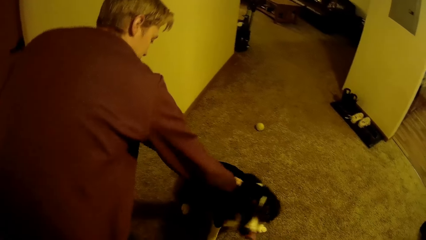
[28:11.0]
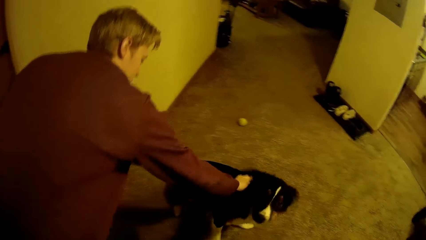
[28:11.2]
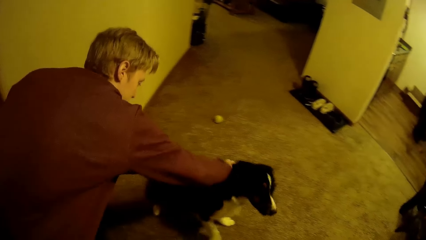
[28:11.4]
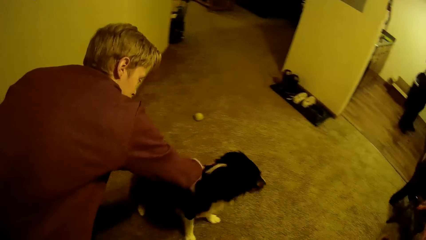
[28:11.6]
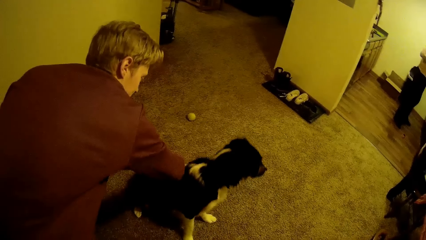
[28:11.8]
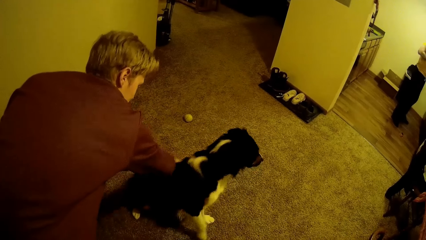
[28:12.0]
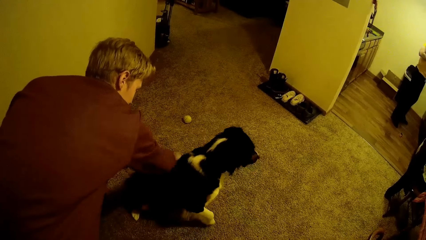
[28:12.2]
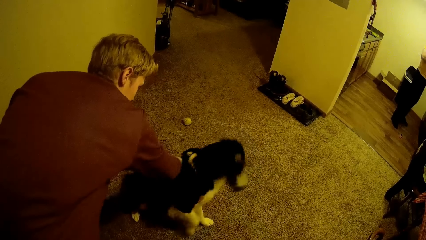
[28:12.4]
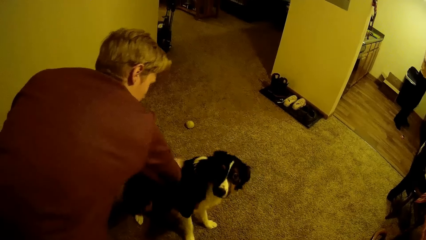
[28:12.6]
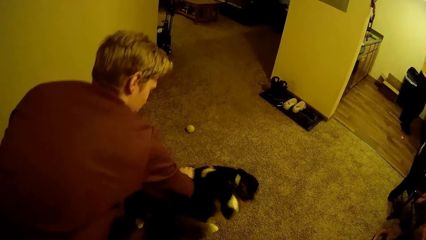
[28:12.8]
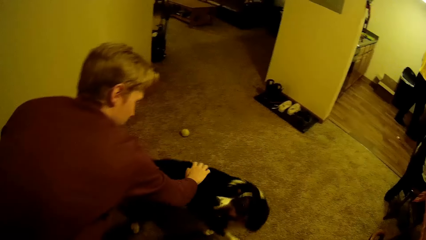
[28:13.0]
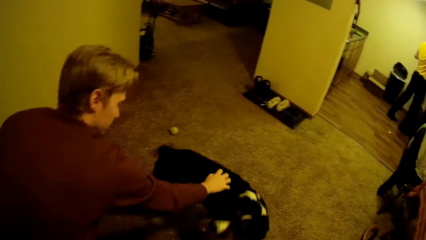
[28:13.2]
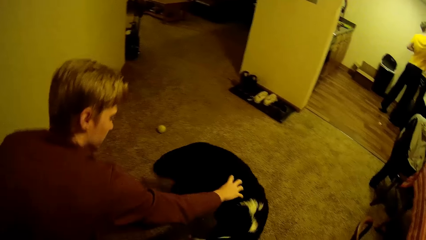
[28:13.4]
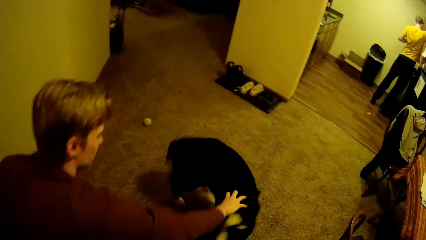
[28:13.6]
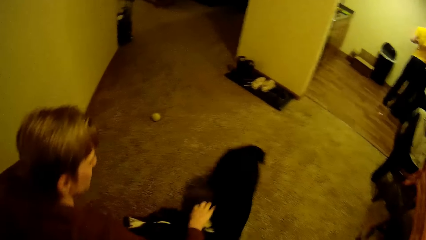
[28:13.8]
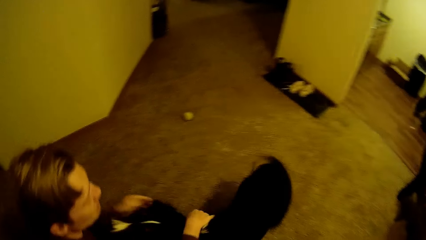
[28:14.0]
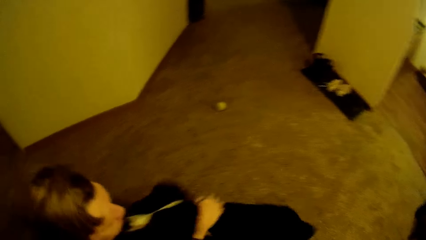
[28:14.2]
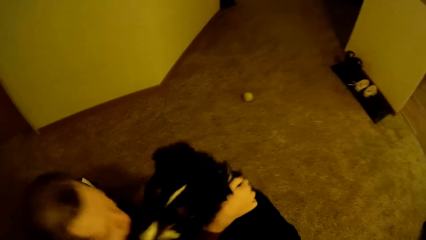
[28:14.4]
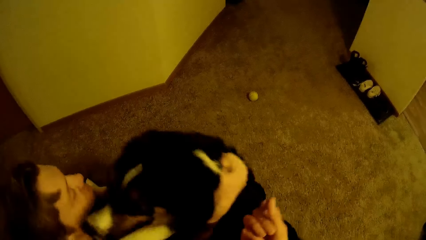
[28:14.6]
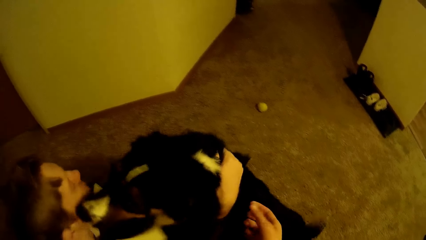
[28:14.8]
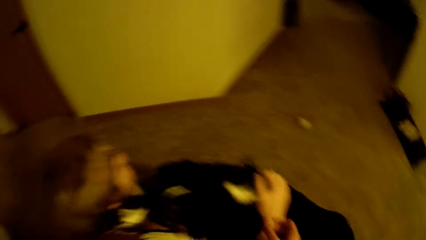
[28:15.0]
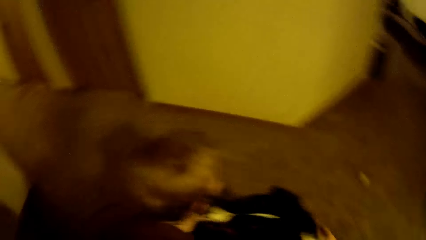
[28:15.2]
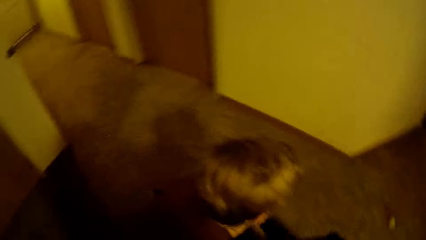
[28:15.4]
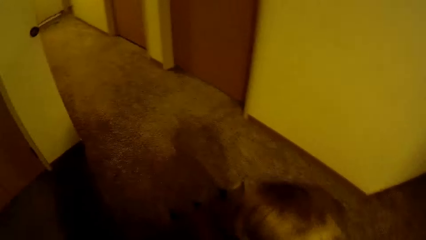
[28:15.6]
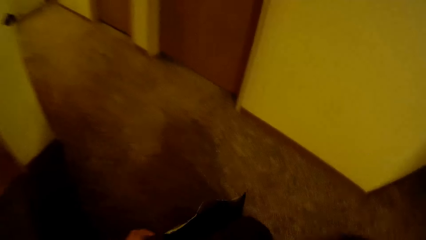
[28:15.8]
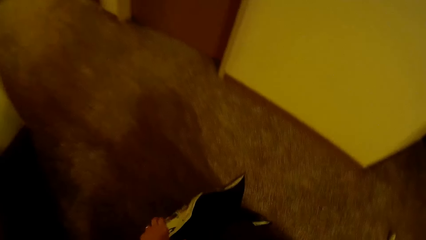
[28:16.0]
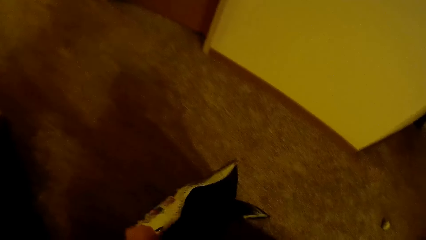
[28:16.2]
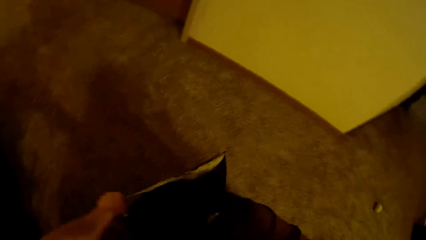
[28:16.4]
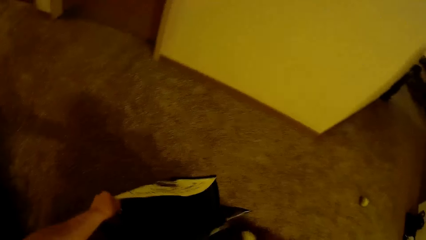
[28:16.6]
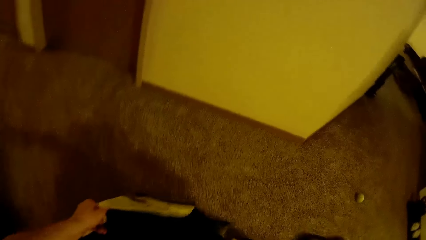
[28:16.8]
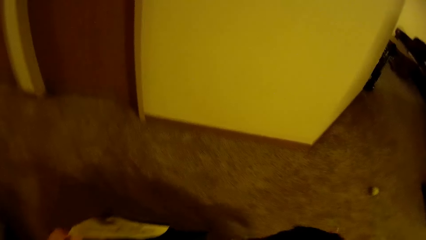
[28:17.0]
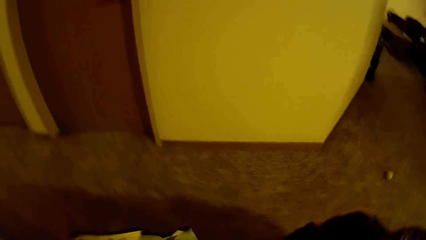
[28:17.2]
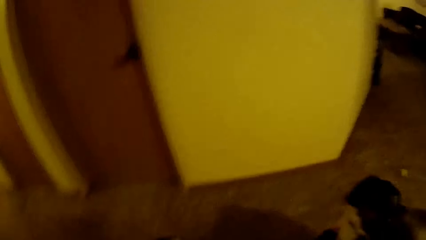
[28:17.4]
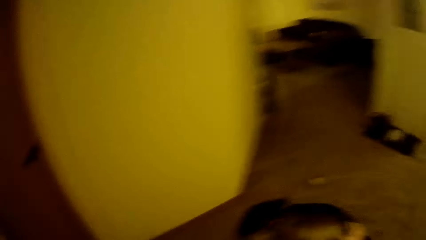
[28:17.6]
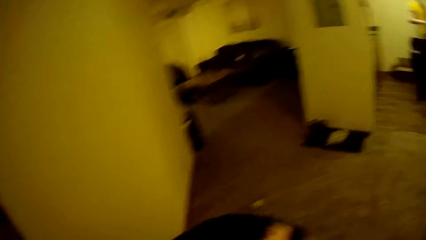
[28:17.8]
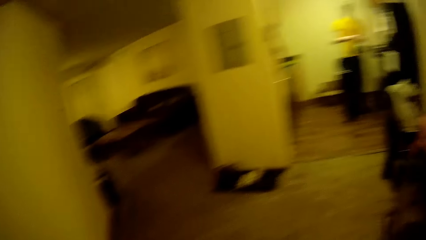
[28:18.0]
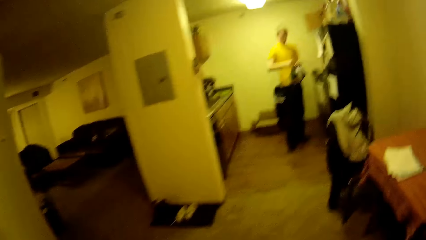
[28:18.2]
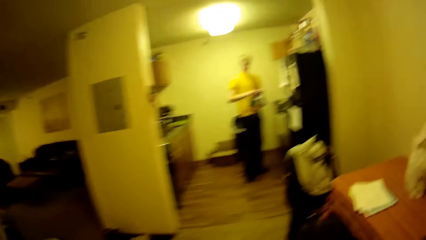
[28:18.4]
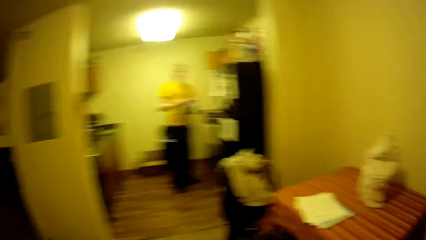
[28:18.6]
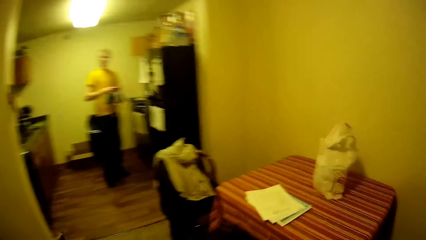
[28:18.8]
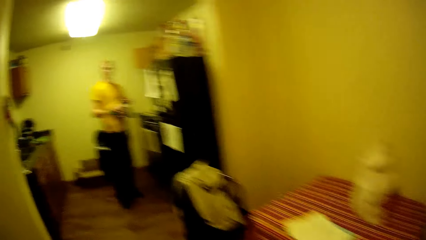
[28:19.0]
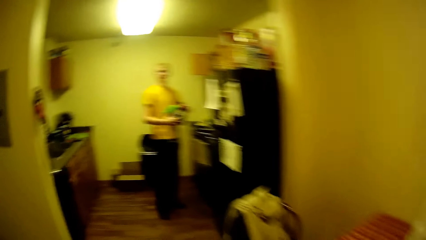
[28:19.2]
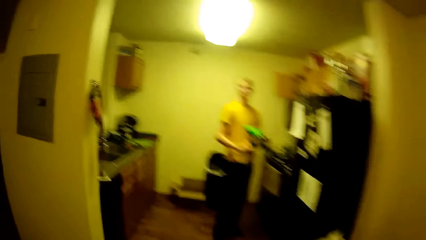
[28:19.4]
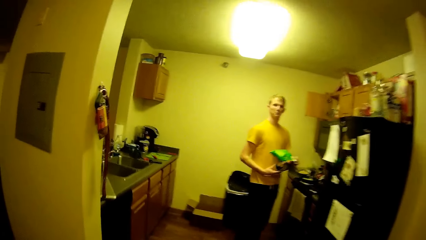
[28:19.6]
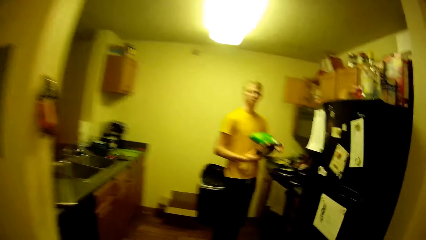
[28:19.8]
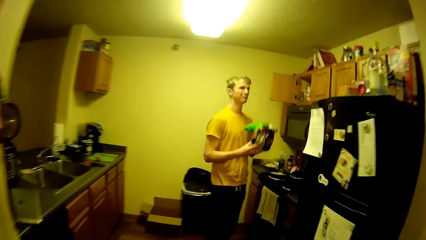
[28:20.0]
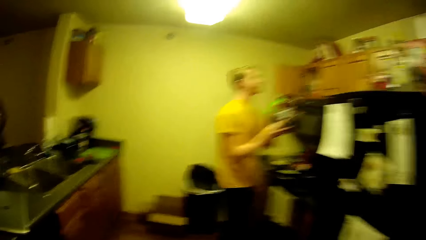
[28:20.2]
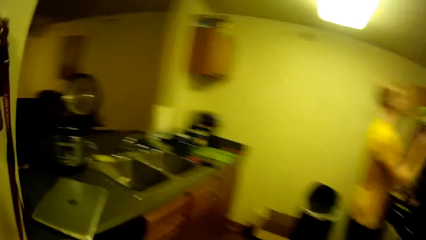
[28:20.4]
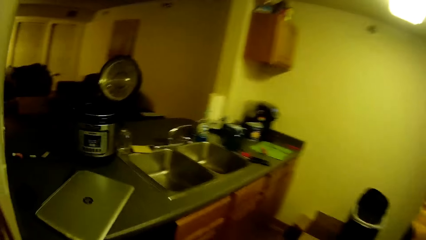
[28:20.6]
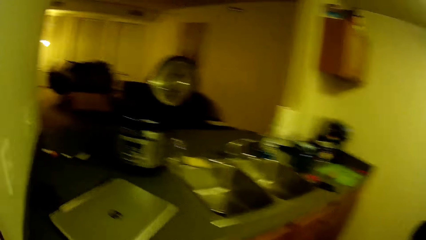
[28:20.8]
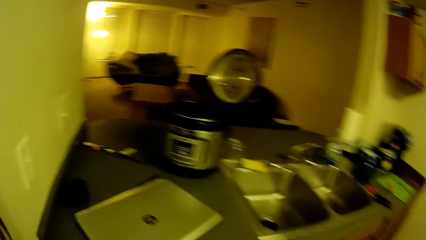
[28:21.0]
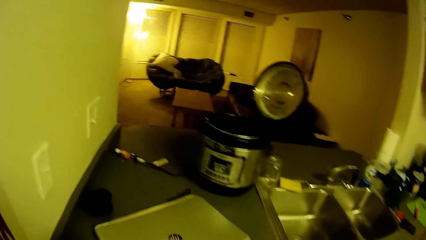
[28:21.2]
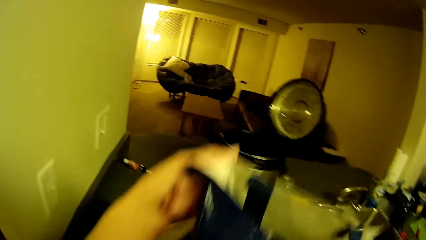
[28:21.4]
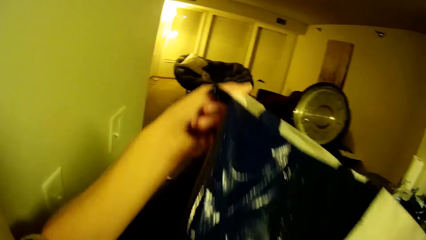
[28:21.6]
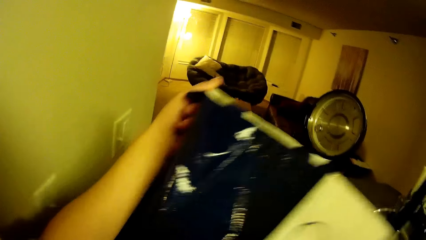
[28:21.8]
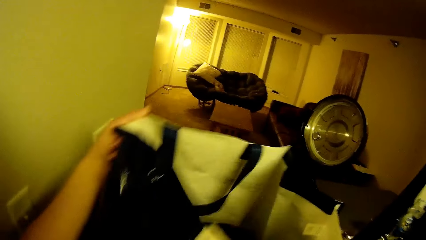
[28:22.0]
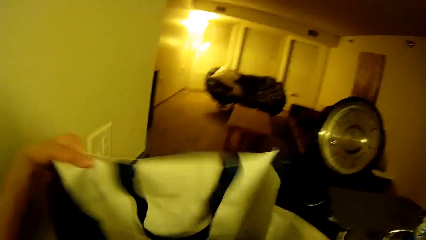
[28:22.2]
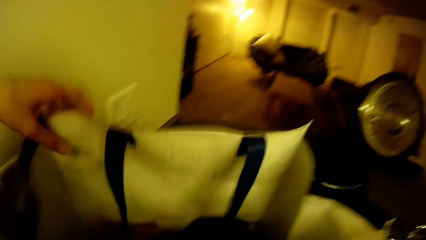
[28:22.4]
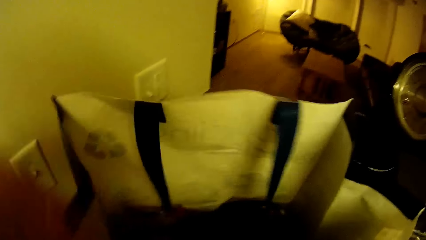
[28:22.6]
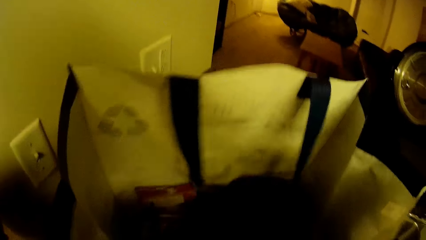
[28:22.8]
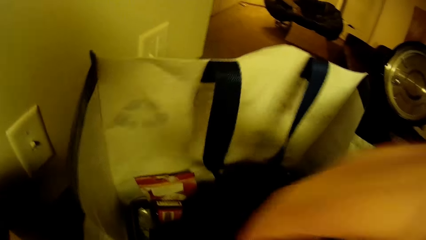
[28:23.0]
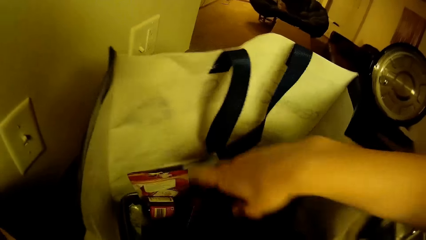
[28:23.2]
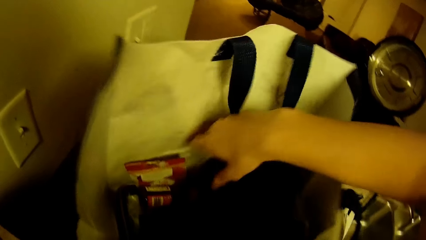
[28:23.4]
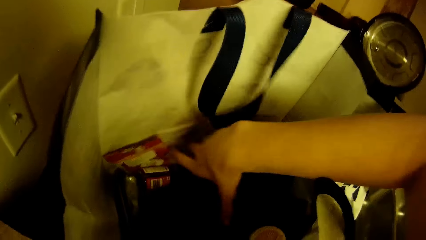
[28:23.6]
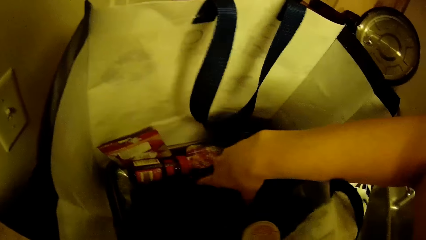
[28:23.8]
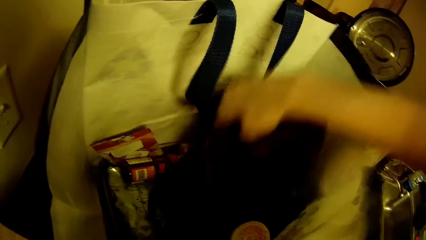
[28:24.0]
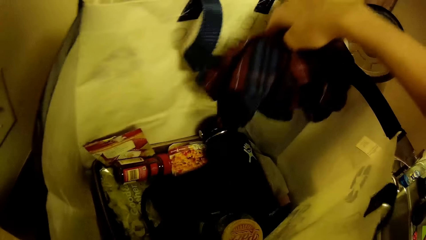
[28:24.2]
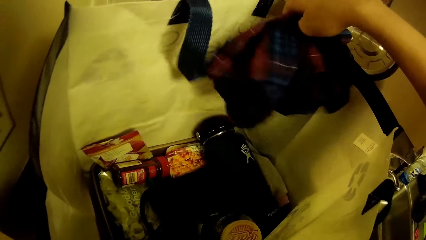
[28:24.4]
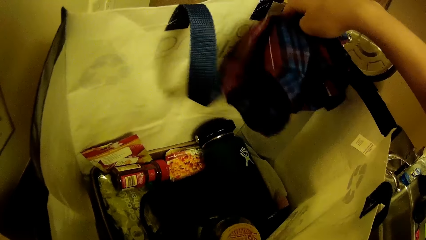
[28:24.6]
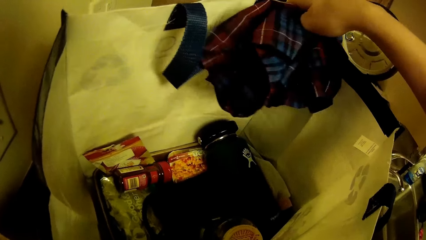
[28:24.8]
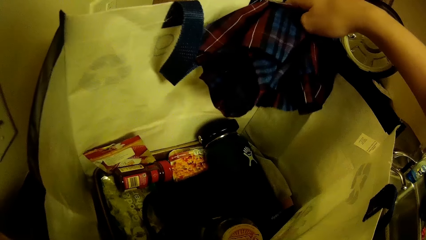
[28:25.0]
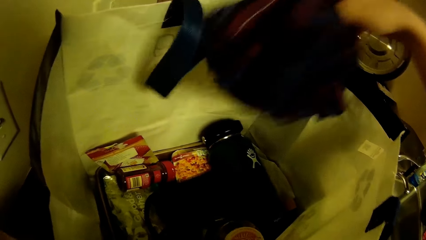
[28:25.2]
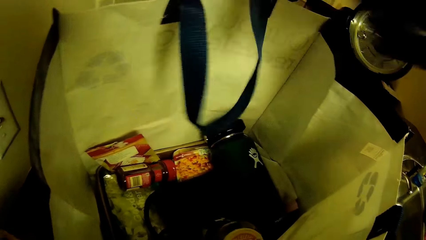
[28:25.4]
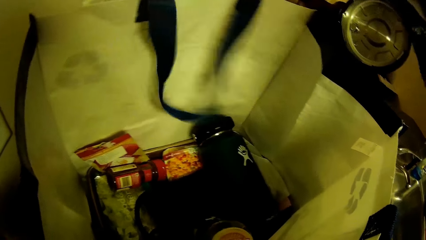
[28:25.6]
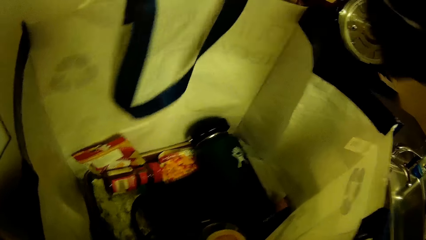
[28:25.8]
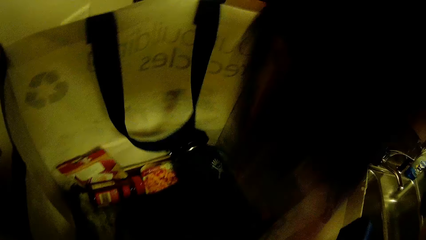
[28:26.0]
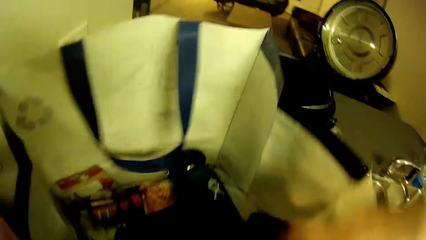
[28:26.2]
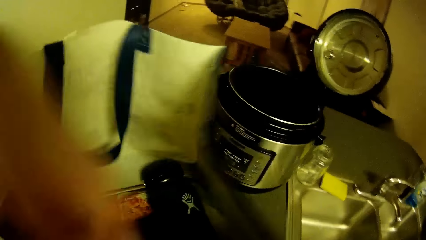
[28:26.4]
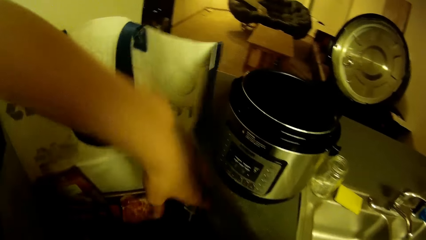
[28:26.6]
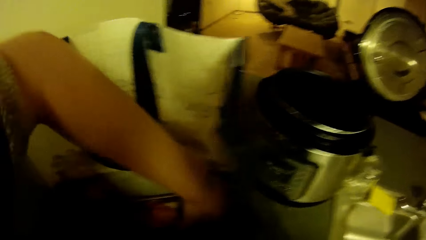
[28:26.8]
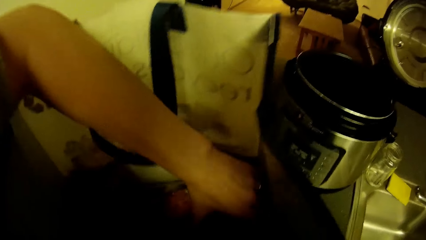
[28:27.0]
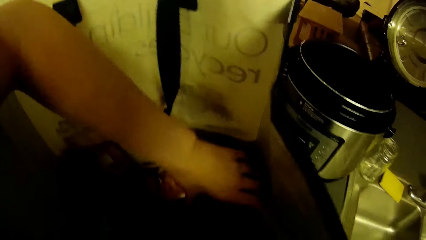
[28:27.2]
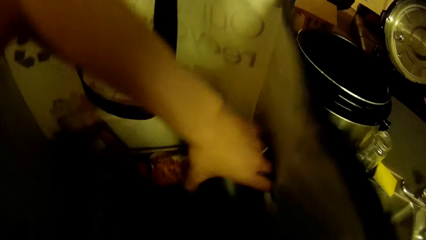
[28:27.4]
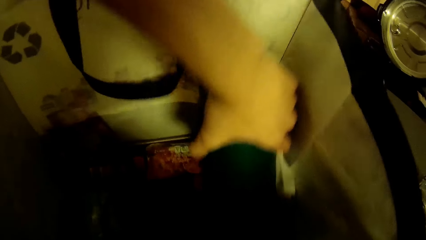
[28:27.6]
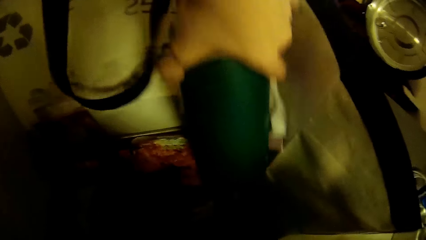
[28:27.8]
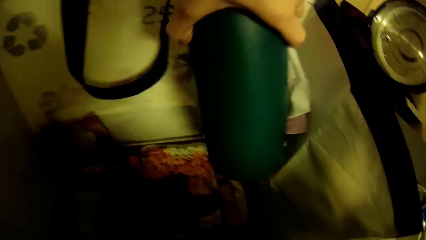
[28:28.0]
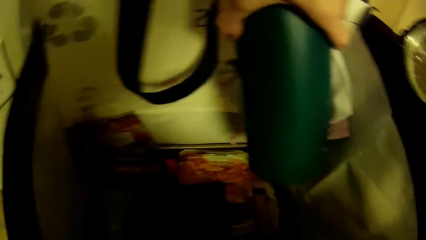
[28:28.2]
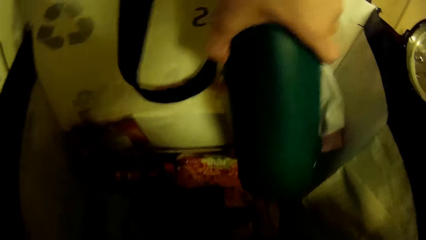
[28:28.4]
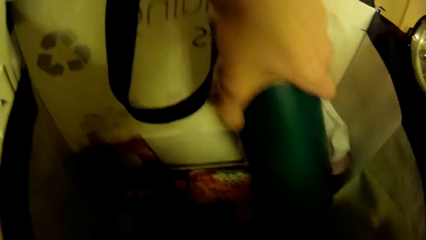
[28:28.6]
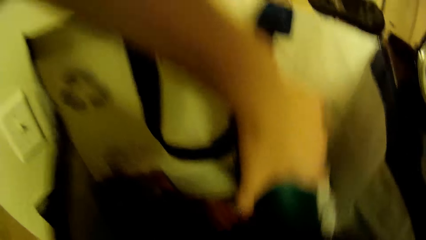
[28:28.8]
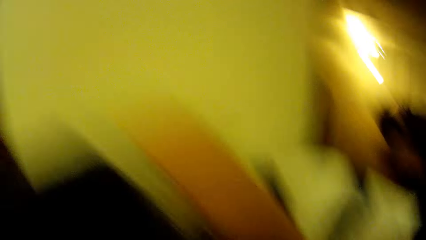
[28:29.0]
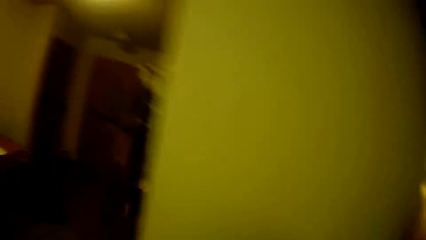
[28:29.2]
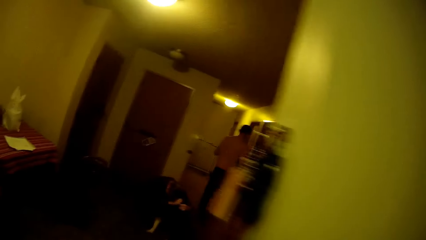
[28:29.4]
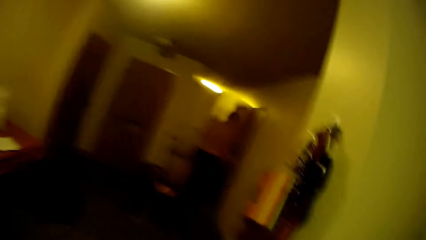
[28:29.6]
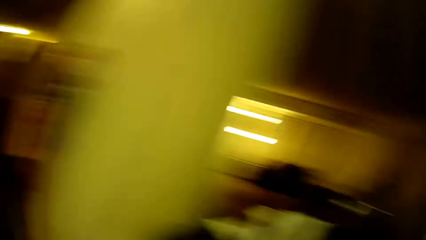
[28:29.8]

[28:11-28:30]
A man places the grocery bag on the floor. The camera wearer picks up the grocery bag with his hands. He holds the sachet. He walks back into the kitchen. He places the grocery bag on the kitchen top with his hands. He checks the items in the grocery bag. He removes something from the bag.
